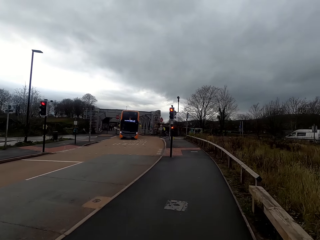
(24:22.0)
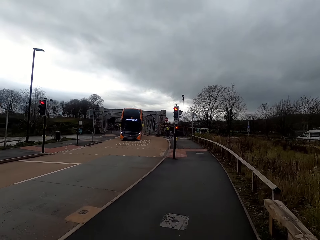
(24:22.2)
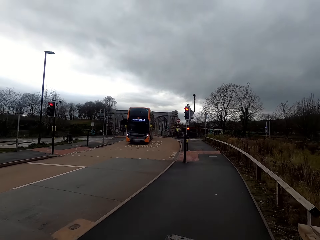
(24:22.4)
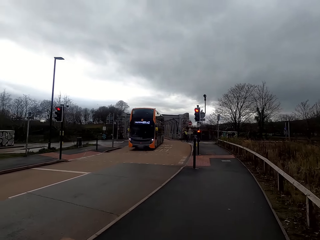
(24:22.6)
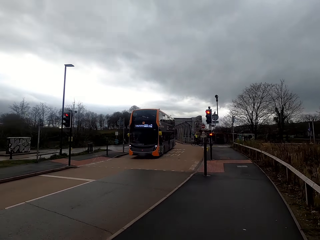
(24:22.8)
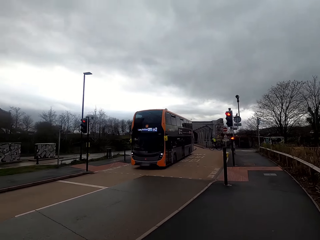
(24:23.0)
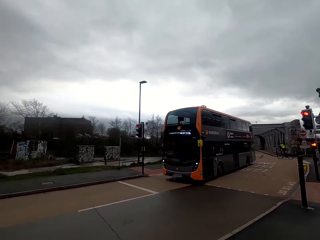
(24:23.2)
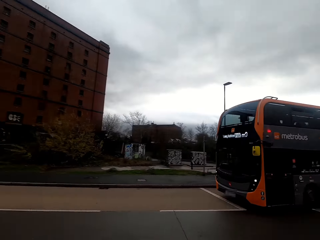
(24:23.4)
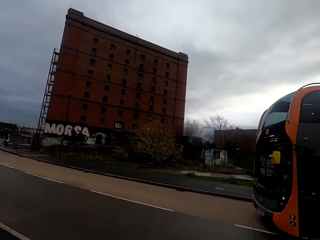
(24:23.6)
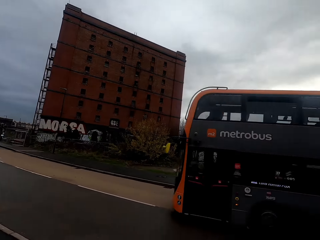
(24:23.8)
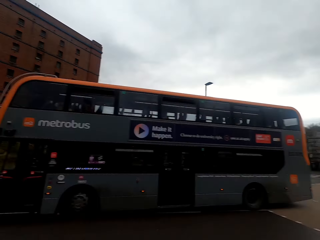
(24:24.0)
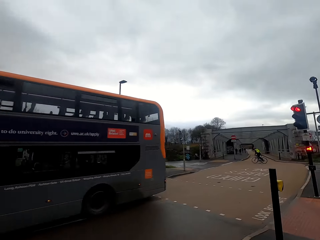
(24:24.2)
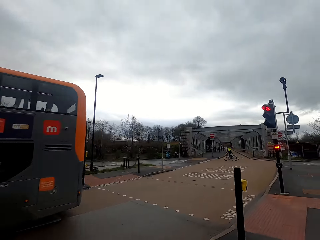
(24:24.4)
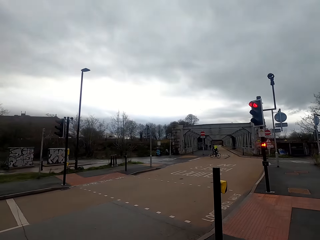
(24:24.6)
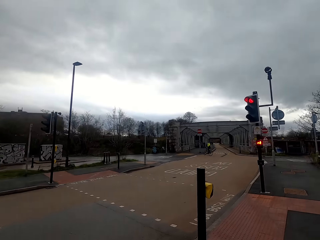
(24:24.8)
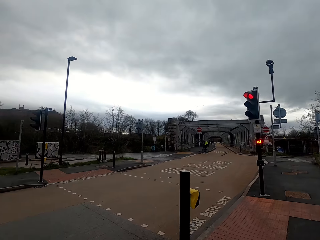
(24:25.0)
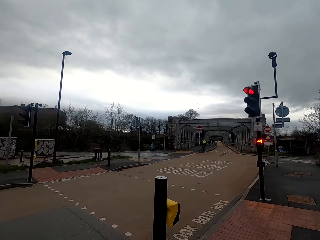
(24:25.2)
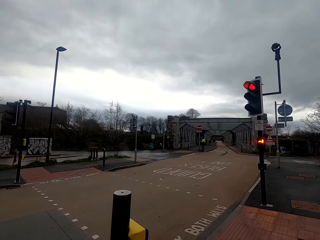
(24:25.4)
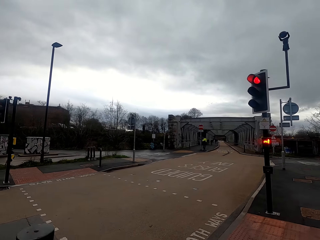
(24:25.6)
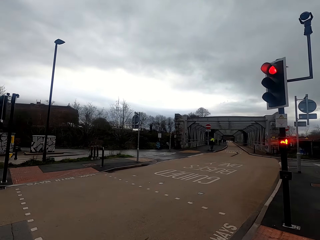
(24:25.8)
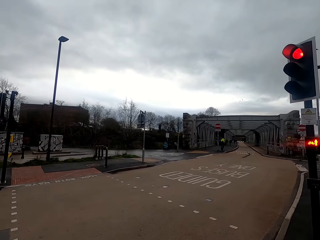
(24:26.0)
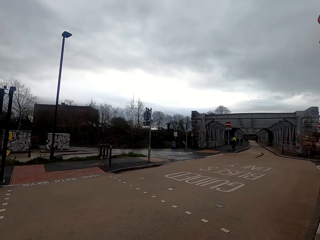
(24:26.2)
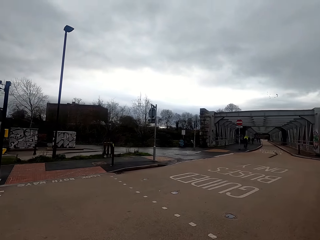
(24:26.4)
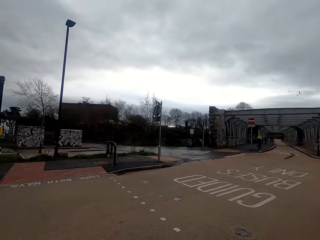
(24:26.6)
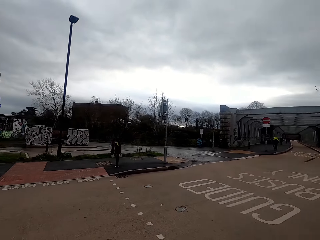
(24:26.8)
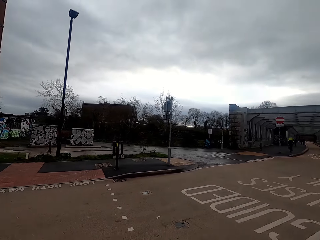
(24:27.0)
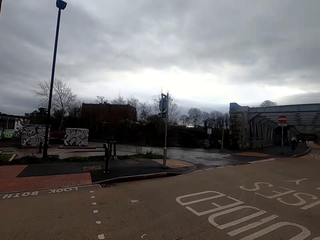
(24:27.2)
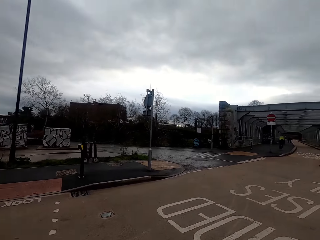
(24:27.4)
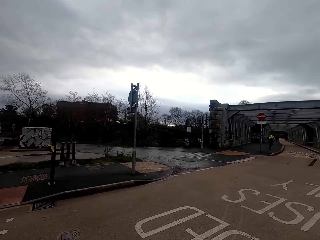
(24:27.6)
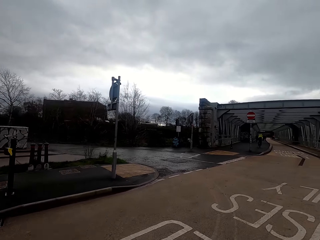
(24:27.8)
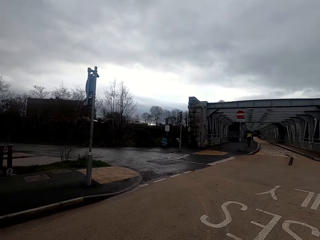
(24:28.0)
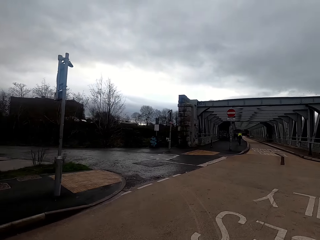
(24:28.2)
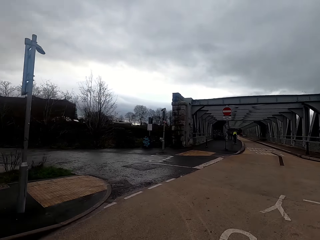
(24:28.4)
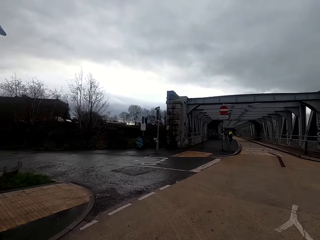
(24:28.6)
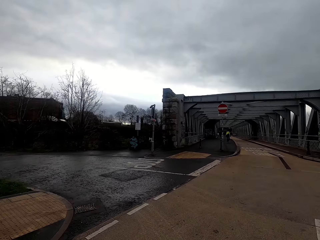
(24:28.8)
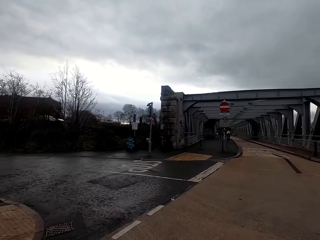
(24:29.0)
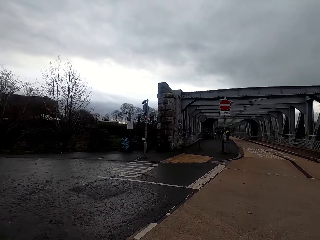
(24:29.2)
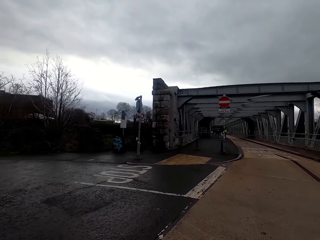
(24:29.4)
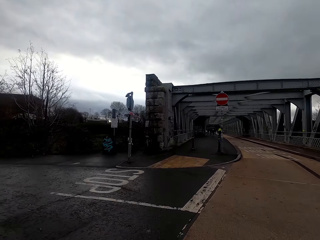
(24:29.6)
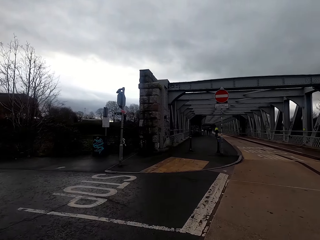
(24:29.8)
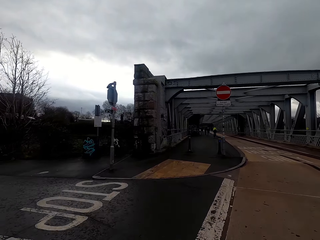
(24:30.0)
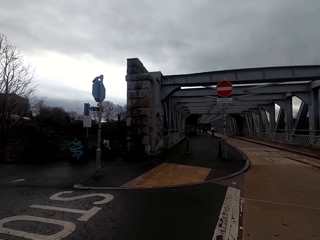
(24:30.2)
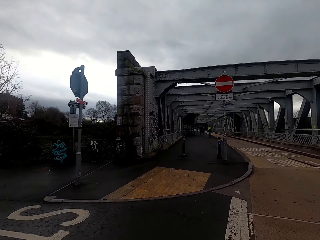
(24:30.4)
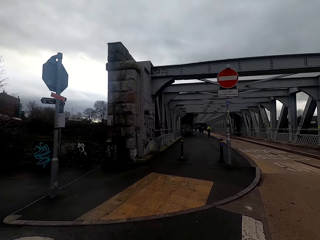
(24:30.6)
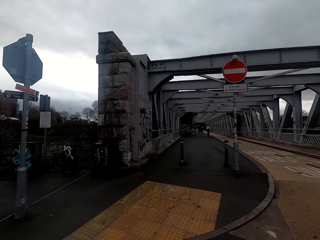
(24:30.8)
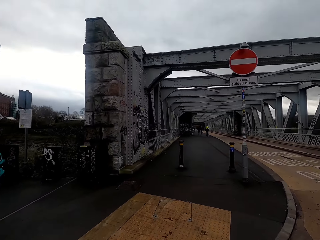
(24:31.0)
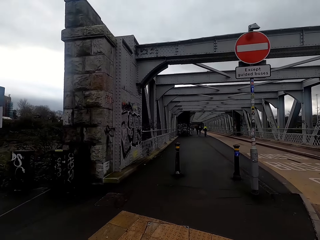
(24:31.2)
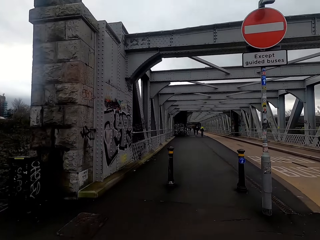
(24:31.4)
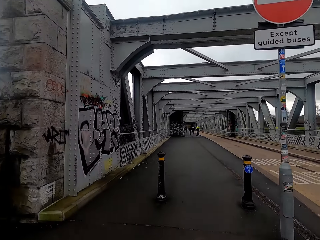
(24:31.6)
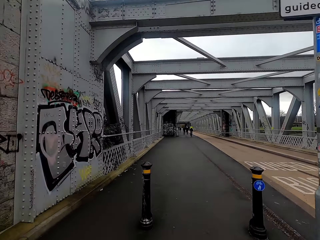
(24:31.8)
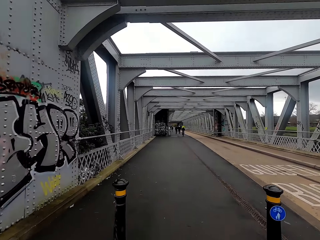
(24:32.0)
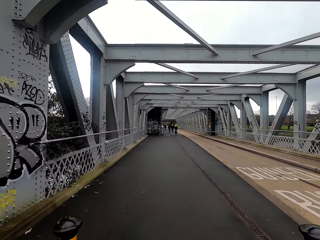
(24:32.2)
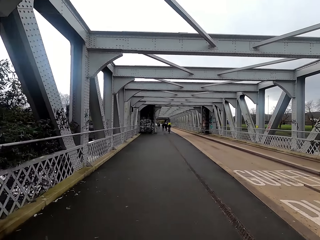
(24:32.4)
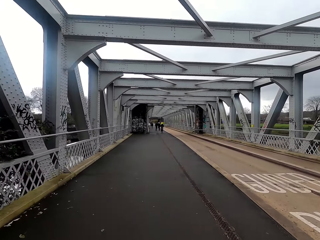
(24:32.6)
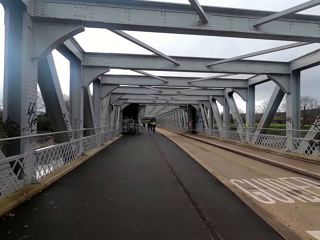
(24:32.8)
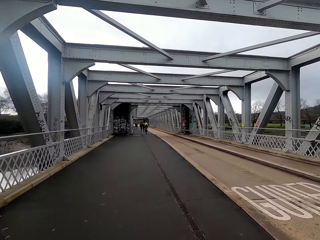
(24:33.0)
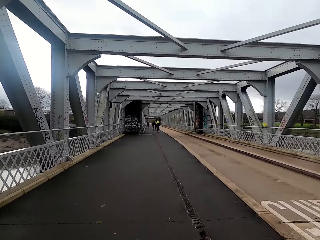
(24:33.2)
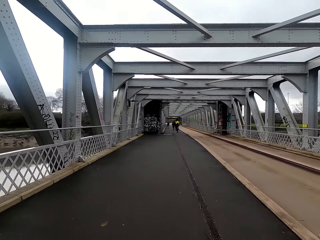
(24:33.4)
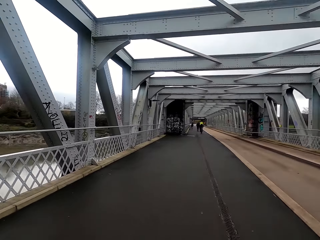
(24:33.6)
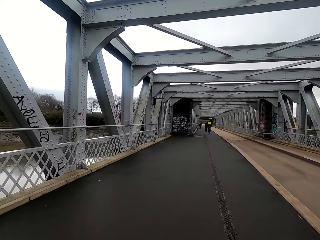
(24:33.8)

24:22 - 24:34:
The camera wearer rides the bicycle past a bus.

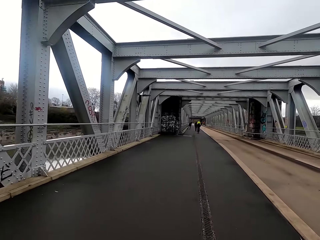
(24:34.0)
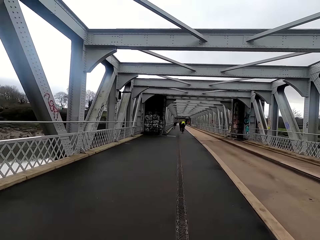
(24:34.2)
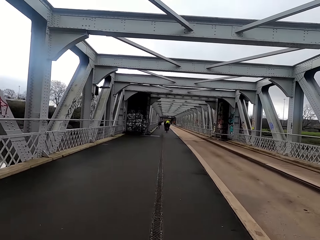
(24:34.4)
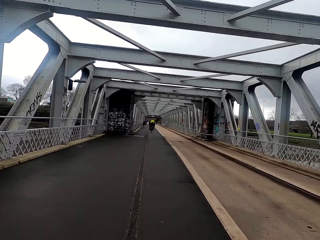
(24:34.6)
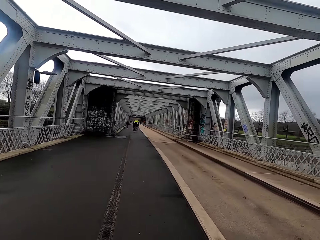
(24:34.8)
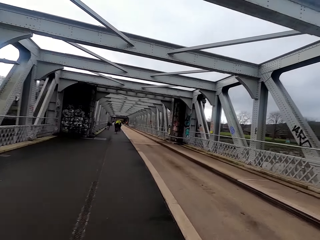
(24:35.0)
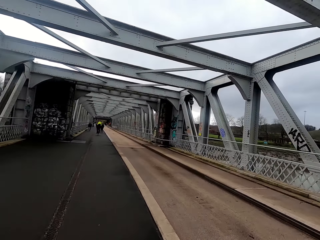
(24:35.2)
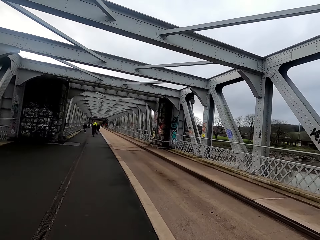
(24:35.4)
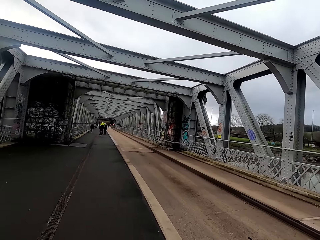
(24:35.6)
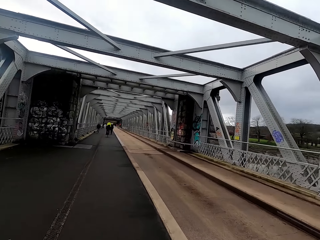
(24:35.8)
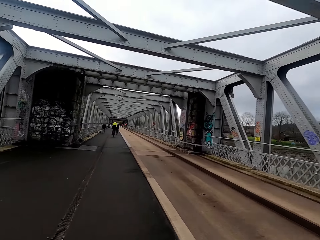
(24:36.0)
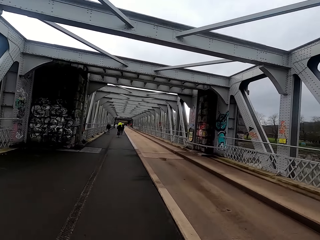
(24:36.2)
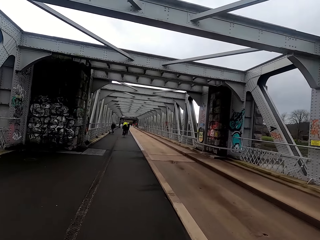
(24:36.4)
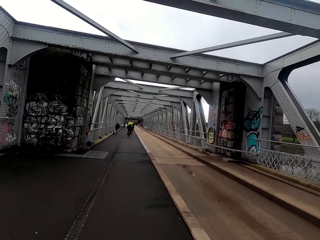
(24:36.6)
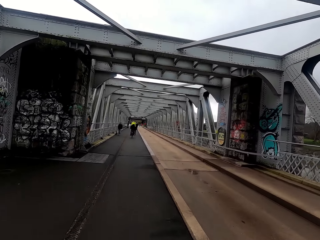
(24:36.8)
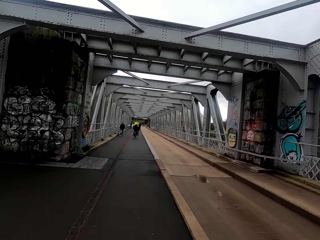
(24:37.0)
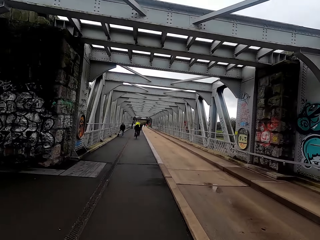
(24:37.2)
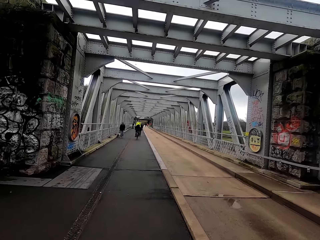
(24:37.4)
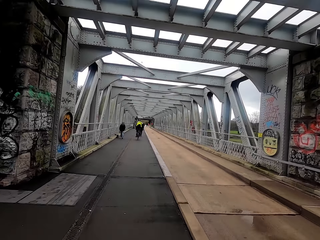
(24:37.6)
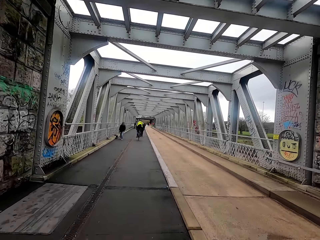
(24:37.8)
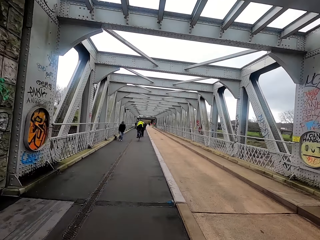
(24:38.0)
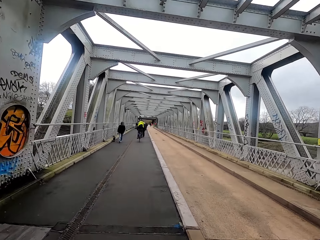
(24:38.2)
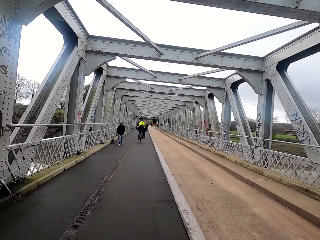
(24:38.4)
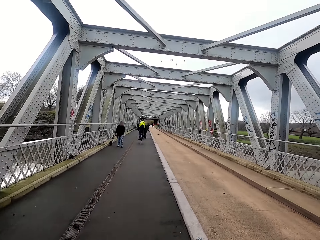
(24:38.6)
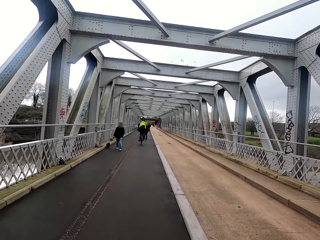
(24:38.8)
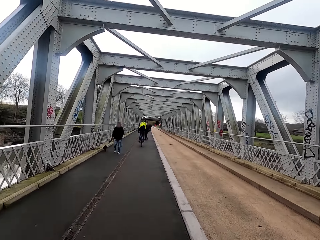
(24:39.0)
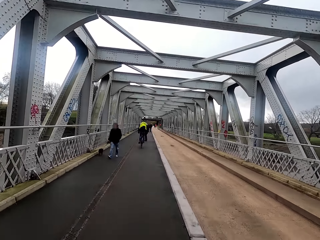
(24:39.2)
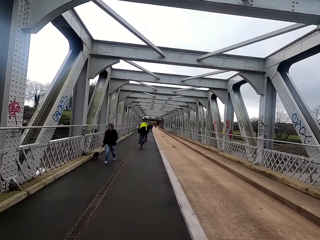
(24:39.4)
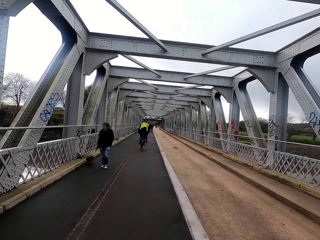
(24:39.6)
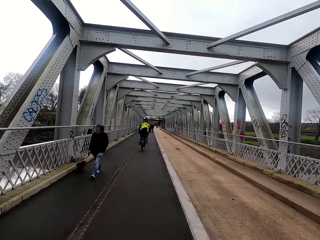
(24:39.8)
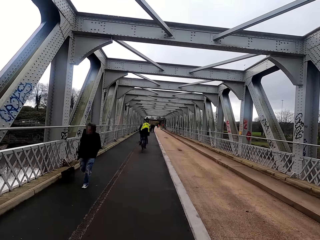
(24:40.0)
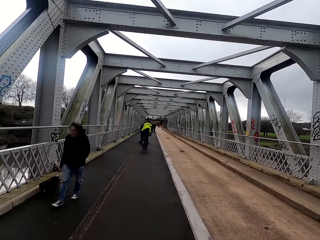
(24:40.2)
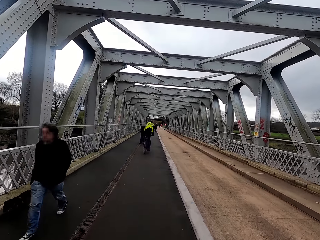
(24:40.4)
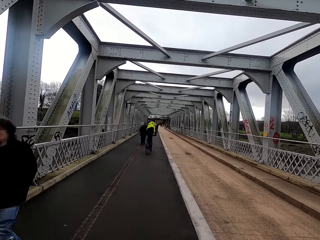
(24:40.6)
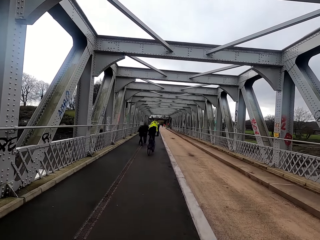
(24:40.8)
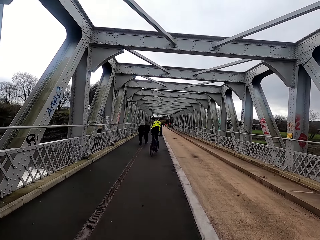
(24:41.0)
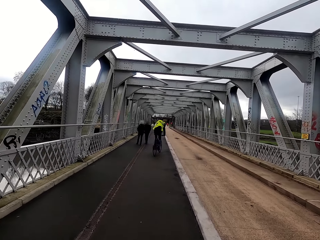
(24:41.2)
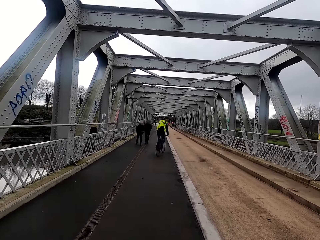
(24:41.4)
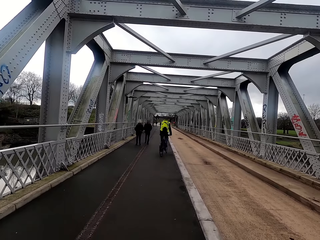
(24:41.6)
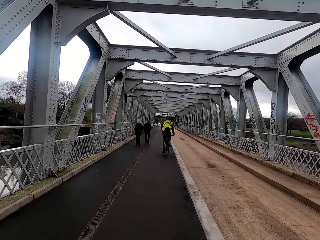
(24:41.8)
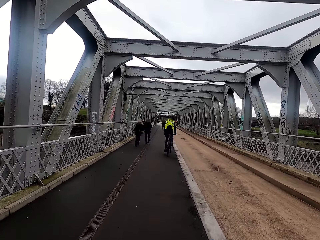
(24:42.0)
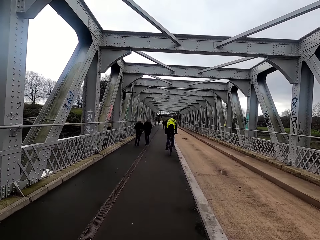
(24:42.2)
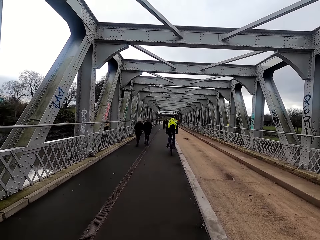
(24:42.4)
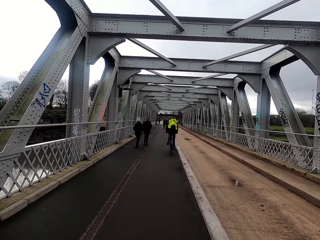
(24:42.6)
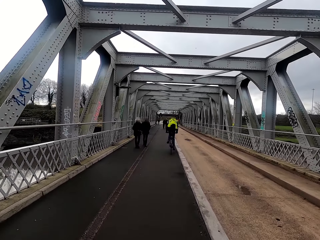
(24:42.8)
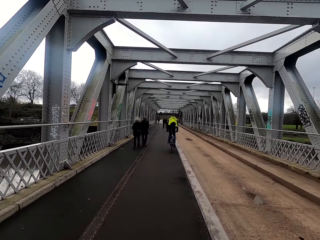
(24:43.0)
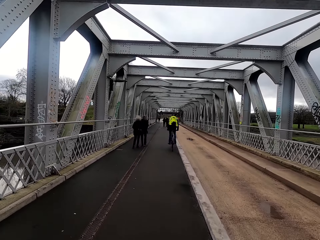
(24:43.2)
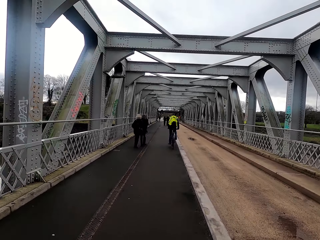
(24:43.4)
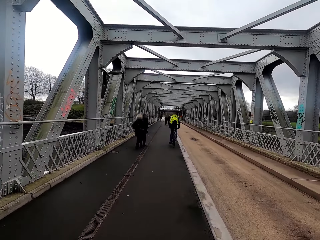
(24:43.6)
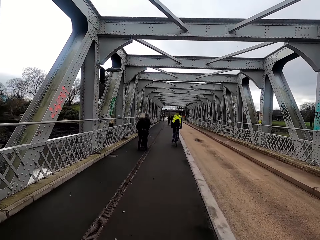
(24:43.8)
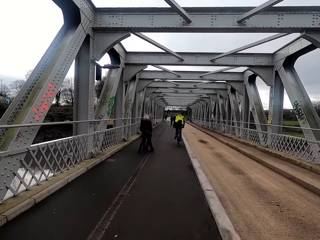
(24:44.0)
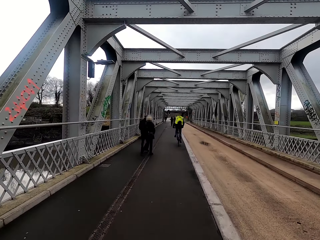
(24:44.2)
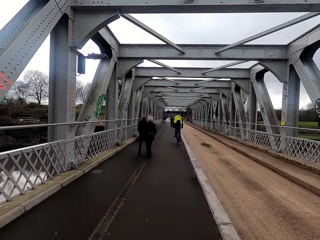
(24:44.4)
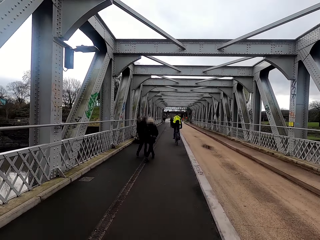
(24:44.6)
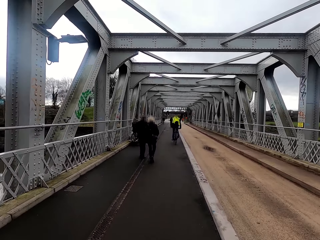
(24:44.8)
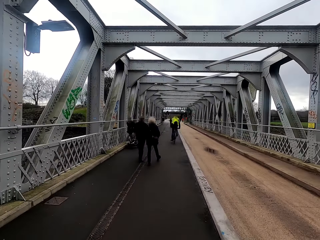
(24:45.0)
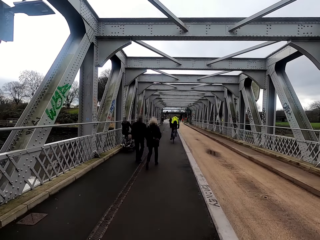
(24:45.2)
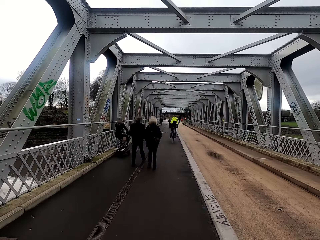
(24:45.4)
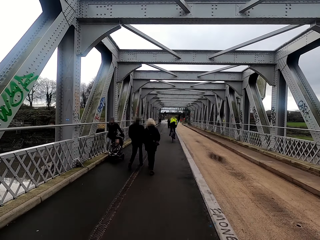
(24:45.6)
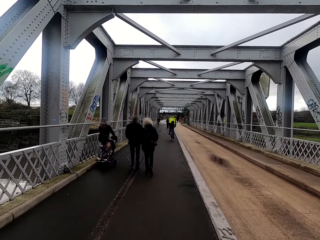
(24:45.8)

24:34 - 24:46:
The camera wearer rides the bicycle past a dog. They ride the bicycle past a man.
